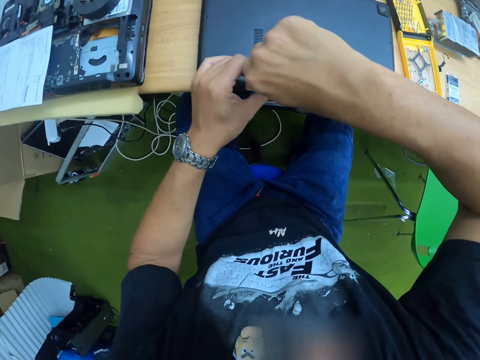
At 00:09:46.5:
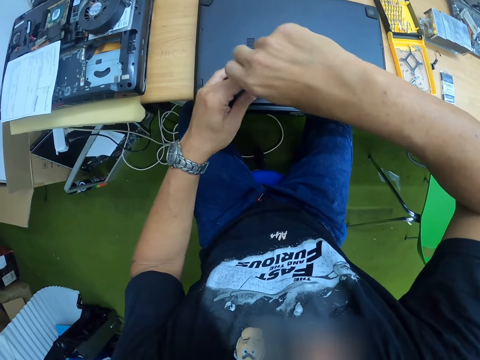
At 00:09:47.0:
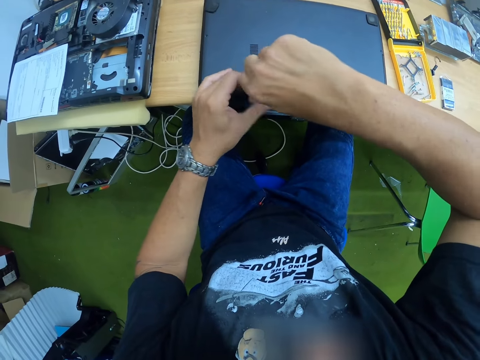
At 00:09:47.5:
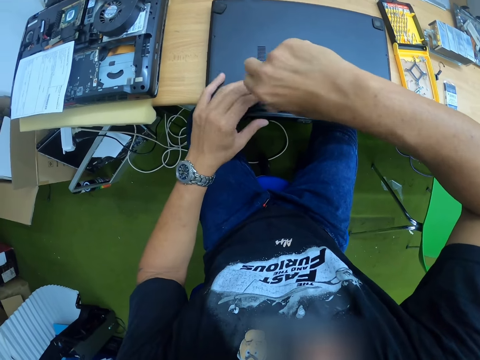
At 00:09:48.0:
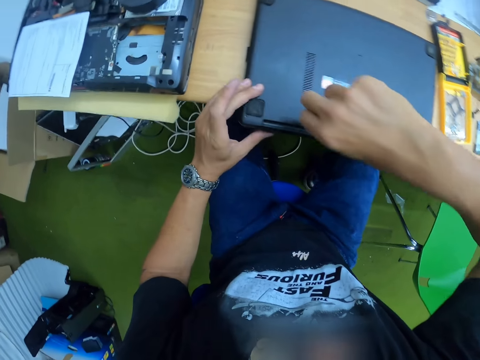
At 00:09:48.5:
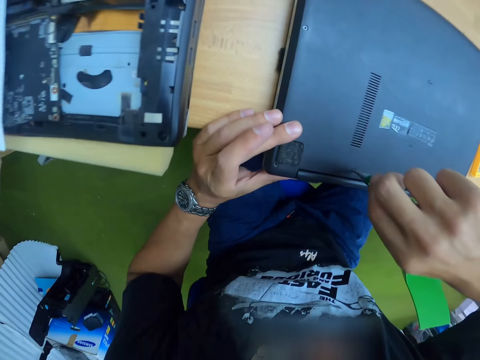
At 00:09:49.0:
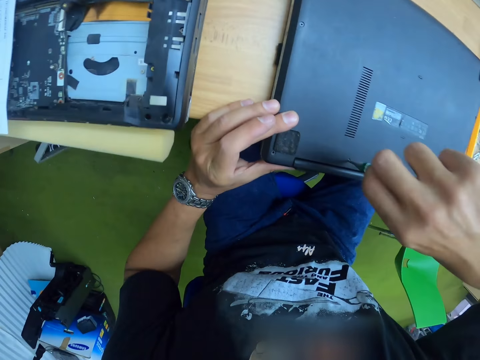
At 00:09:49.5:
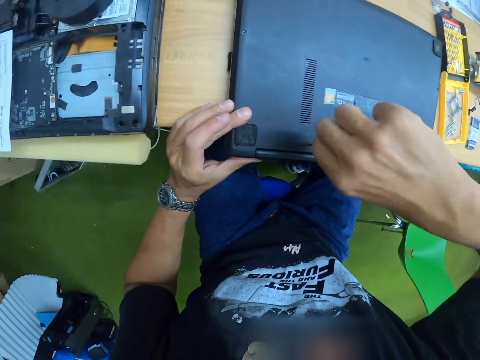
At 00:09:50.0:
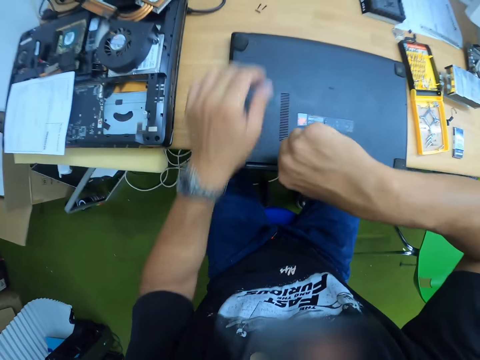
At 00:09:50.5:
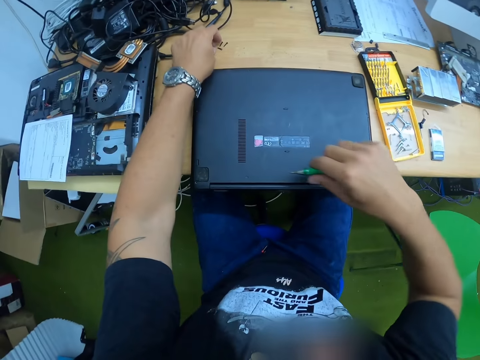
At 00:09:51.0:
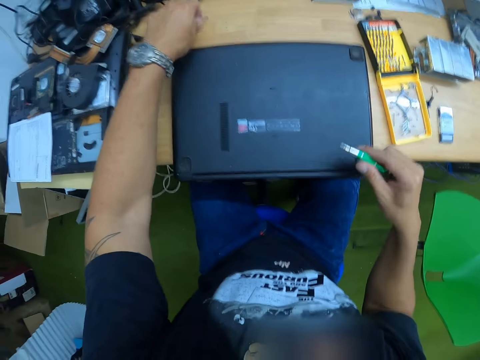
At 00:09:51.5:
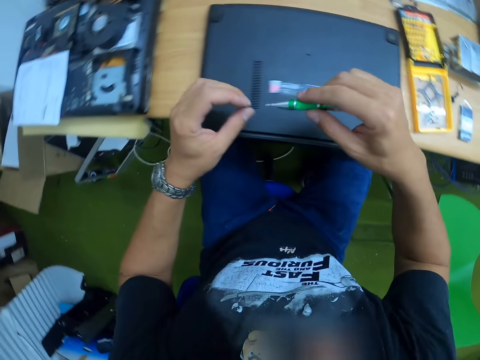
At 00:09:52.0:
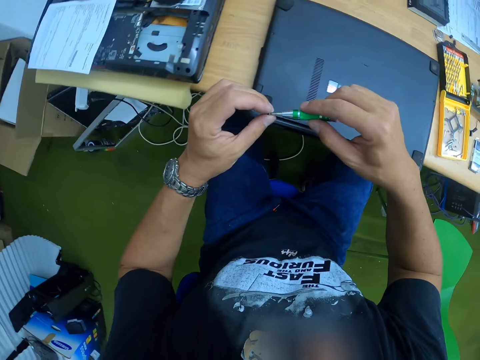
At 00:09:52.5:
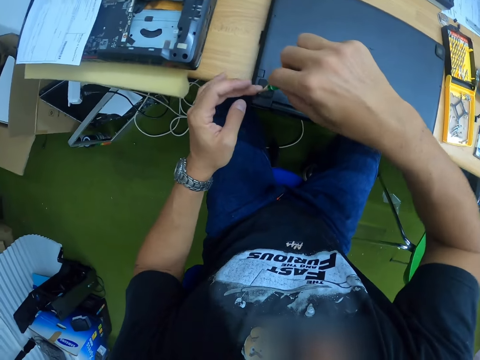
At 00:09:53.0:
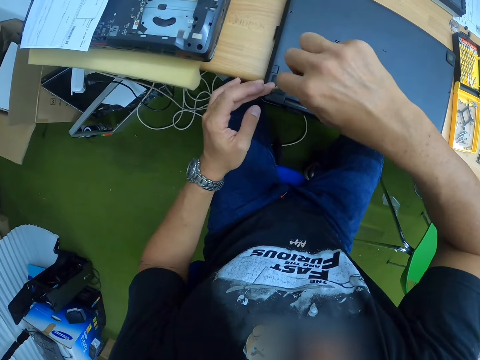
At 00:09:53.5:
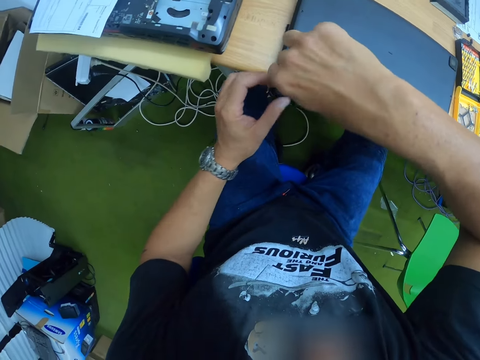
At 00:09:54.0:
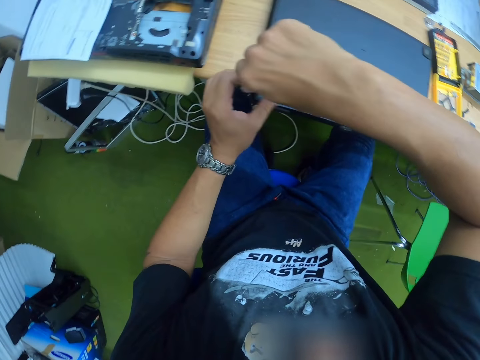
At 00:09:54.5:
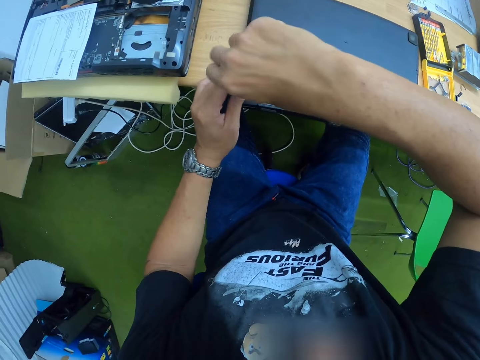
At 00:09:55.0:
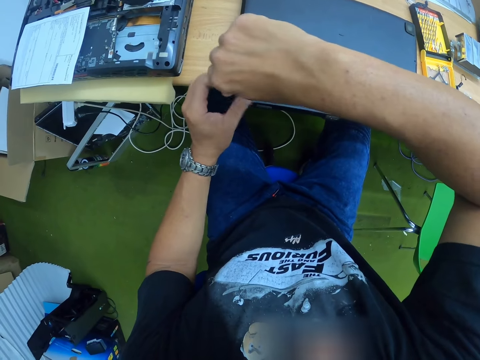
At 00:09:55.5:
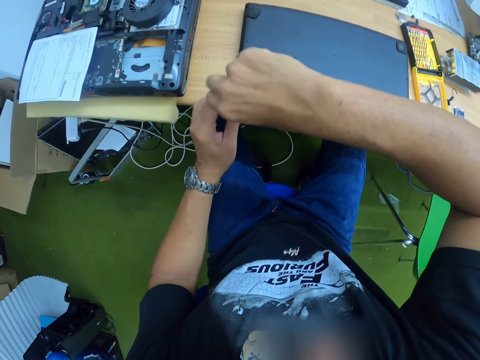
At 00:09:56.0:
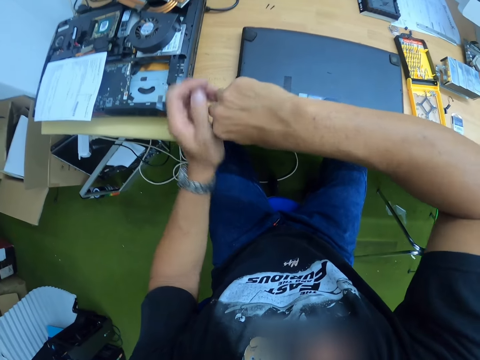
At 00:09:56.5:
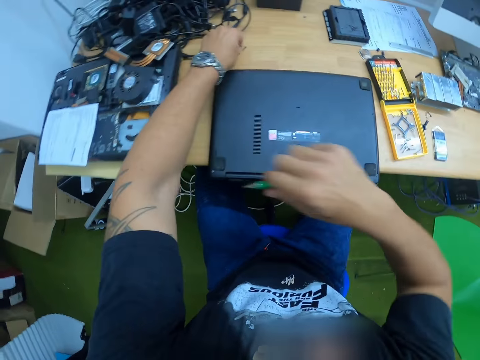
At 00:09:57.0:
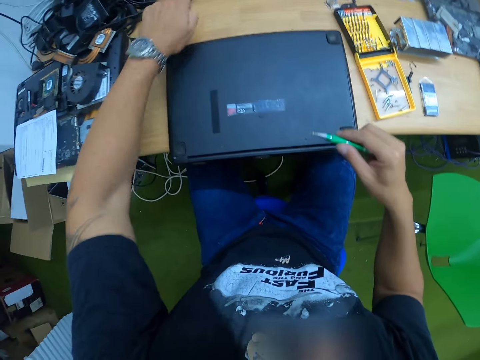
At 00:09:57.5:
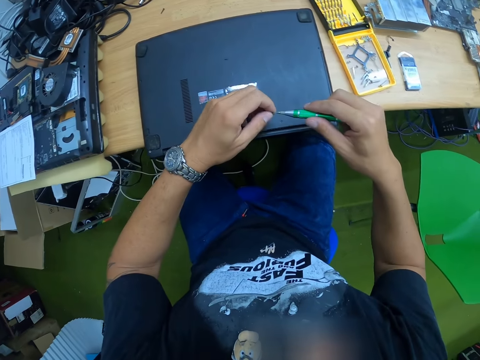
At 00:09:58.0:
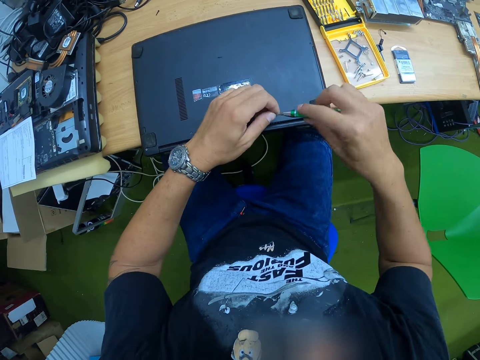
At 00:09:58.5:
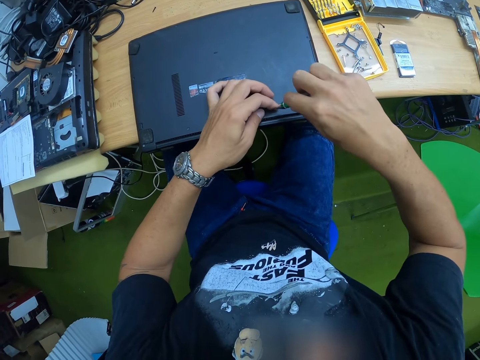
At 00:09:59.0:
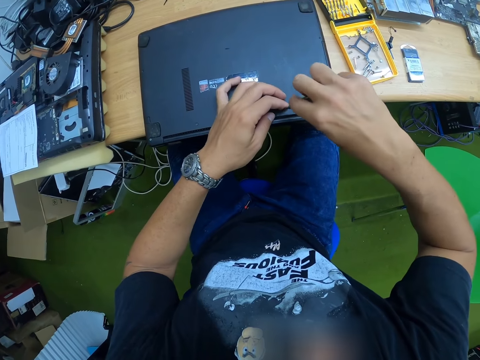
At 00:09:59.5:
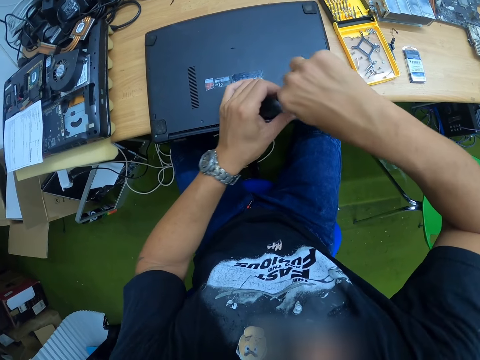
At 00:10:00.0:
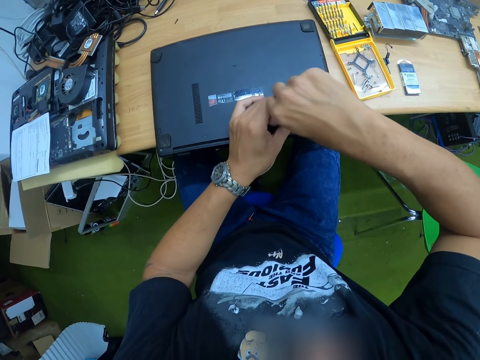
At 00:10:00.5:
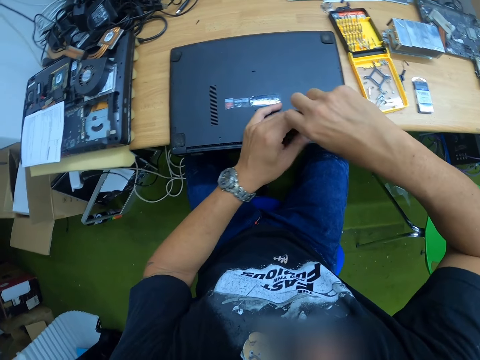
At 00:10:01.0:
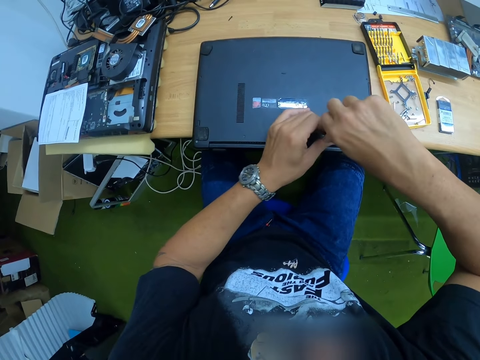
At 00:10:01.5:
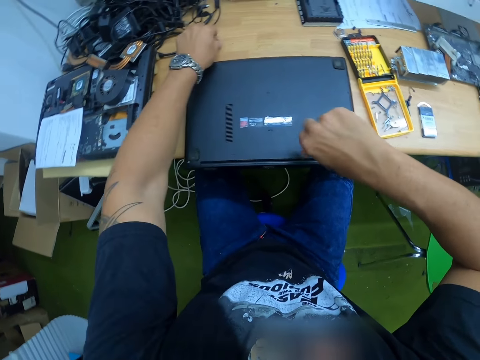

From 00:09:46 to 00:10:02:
The camera wearer picks up a screw on the workbench with his left hand. He inserts the screw in his left hand into the tip of the screwdriver in his right hand. He screws the laptop's back case with the screwdriver in his right hand. He picks up a screw on the workbench with his left hand. He inserts the screw in his left hand into the tip of the screwdriver in his right hand. He screws the laptop's back case with the screwdriver in his right hand.

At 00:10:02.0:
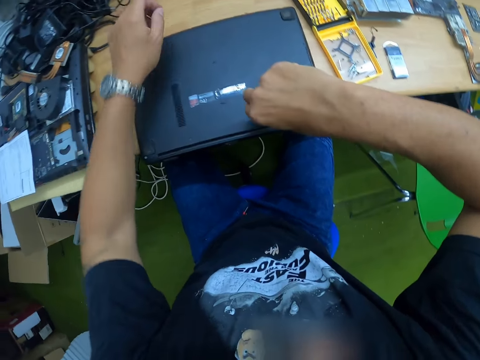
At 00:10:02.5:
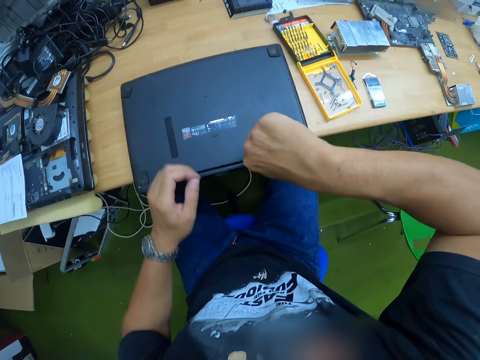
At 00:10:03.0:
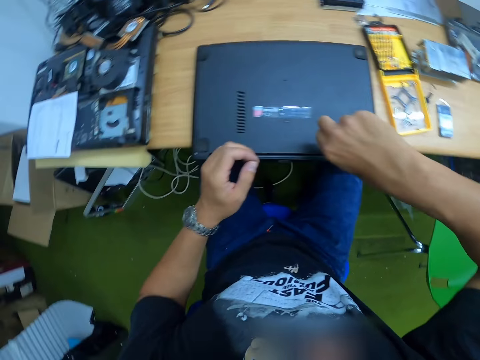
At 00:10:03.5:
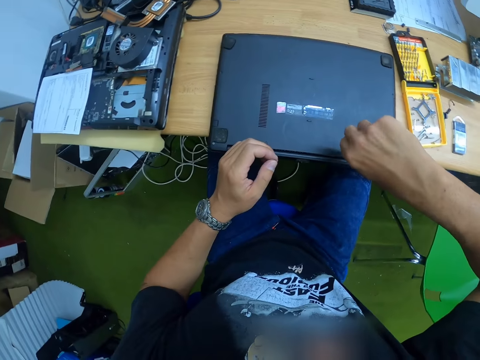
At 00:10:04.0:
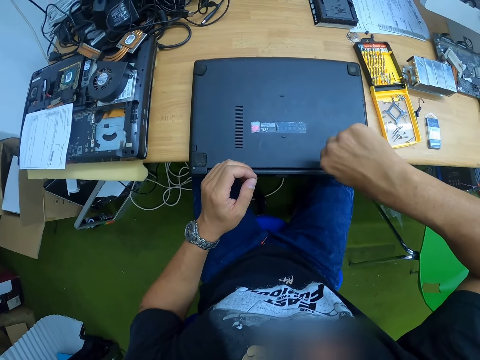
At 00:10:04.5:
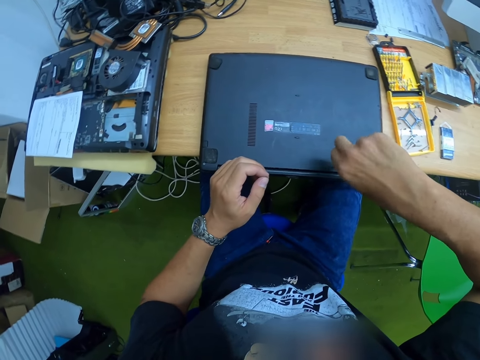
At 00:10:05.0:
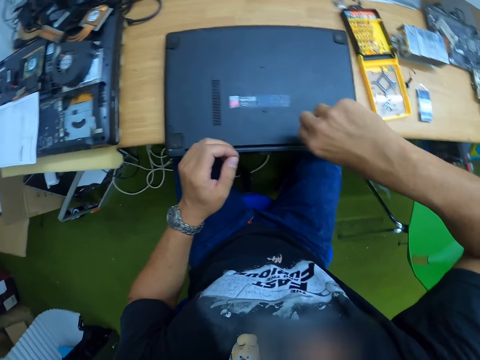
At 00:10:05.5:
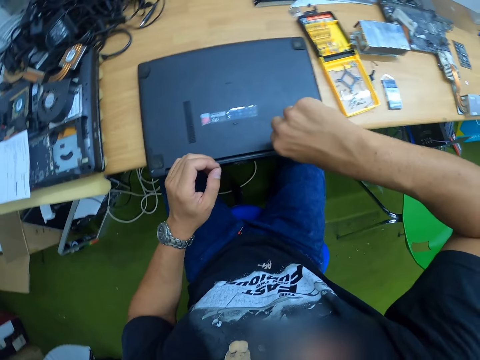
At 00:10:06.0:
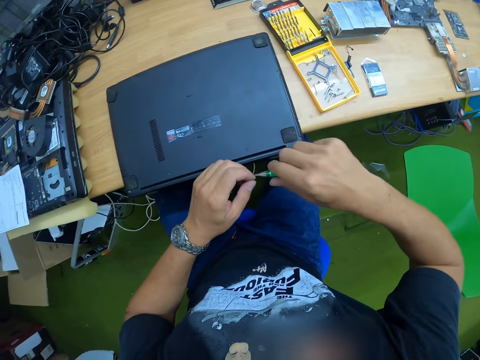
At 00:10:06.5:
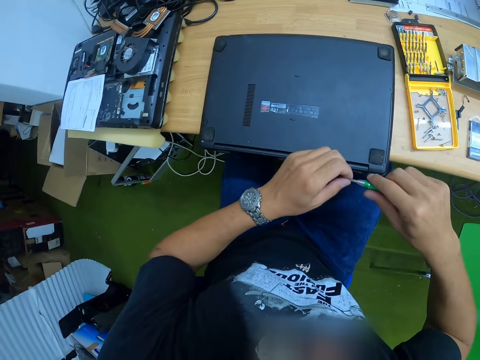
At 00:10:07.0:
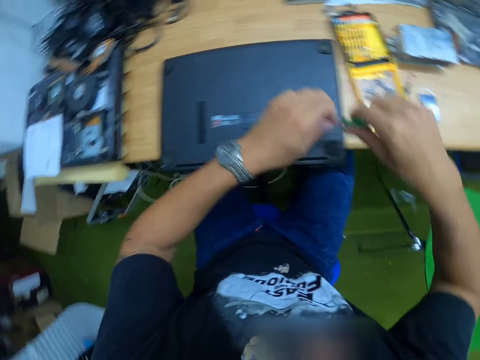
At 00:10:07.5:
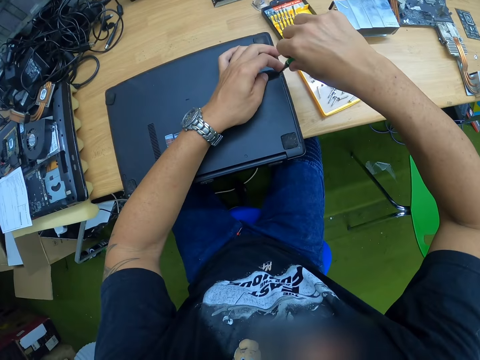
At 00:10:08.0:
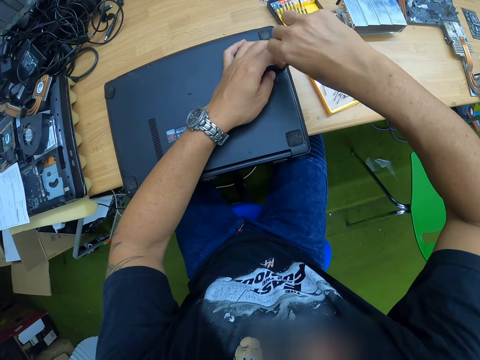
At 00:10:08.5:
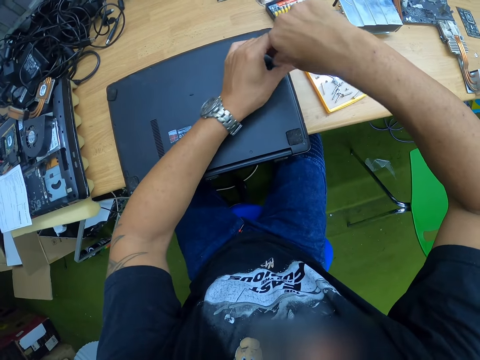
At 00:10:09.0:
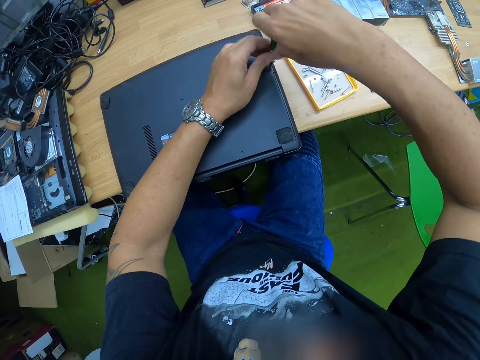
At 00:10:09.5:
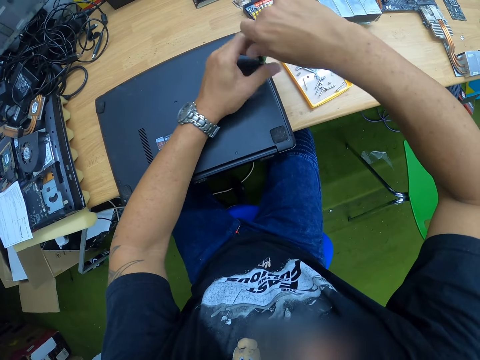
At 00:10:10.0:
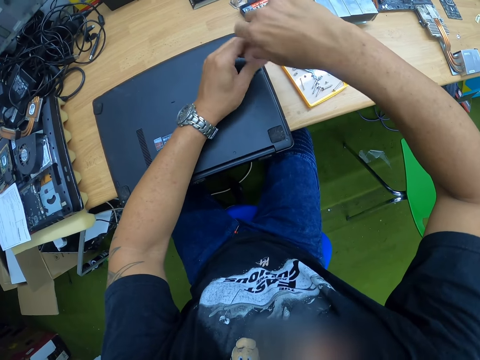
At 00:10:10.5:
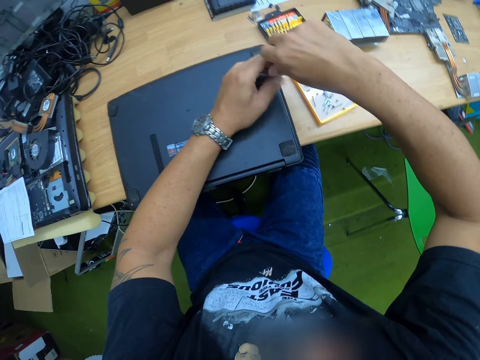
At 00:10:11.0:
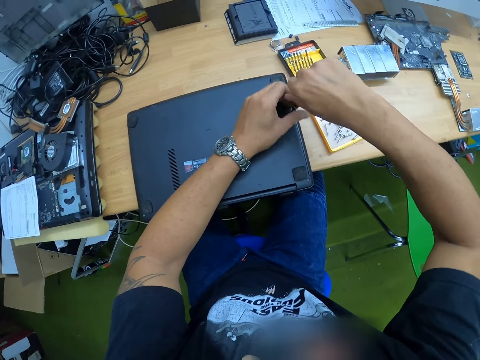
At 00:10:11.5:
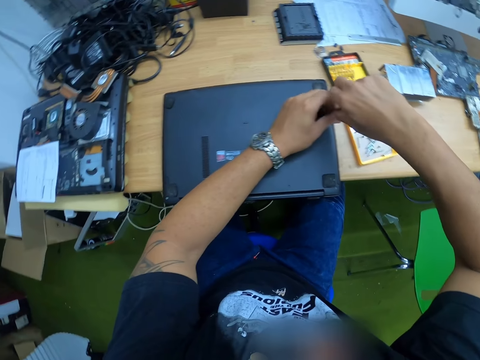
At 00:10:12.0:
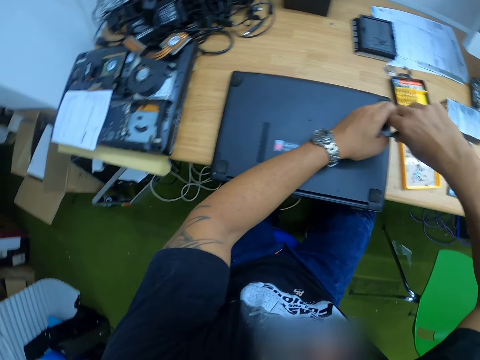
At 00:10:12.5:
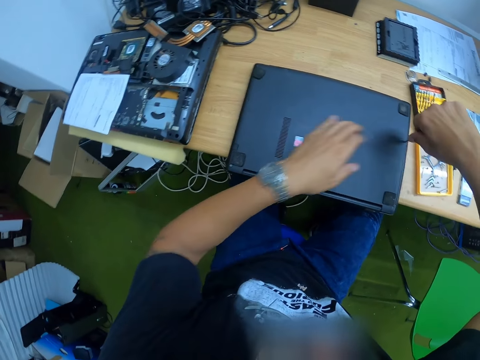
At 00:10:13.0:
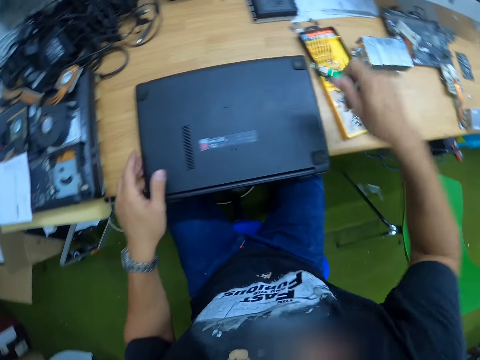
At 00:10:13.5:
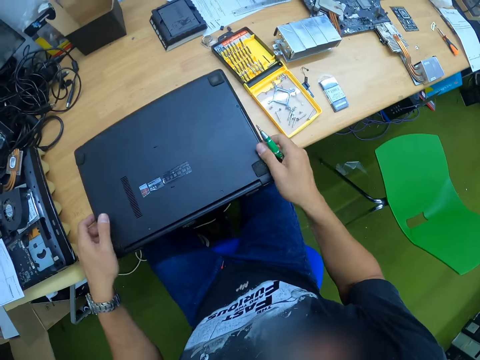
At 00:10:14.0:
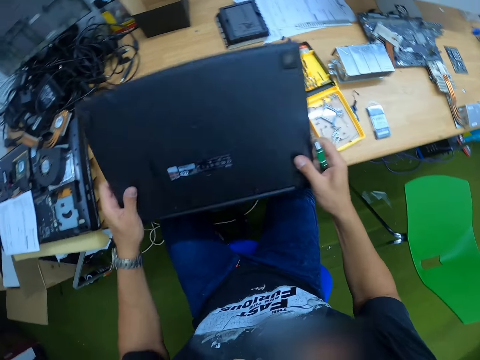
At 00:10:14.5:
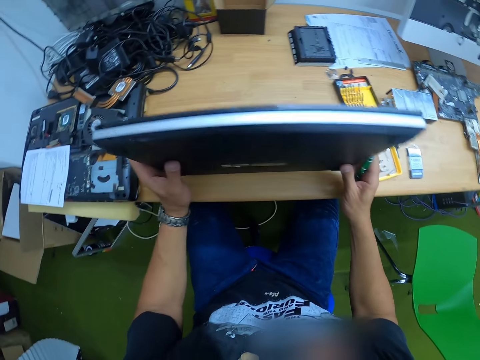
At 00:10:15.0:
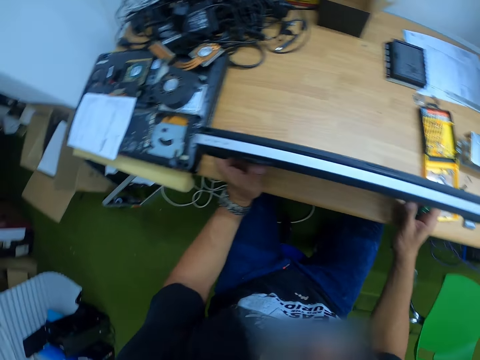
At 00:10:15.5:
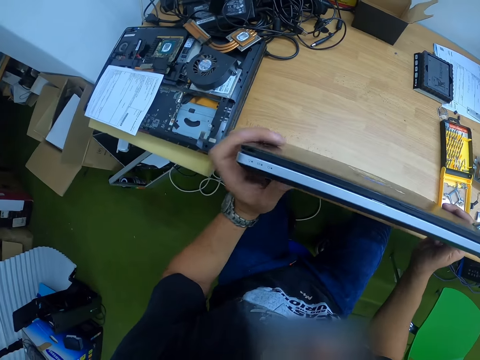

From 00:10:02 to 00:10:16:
The camera wearer picks up a screw on the workbench with his left hand. He inserts the screw in his left hand into the tip of the screwdriver in his right hand. He screws the laptop's back case with the screwdriver in his right hand. He turns the laptop. He carries the laptop with both hands.
